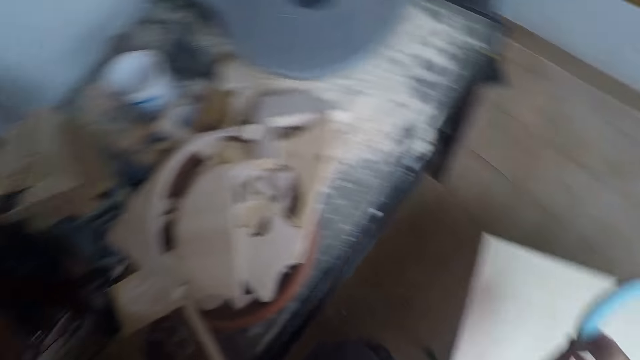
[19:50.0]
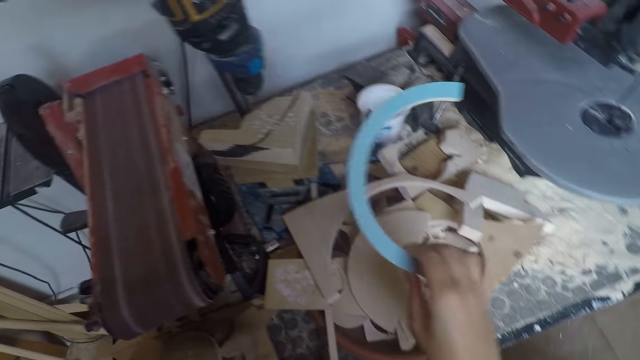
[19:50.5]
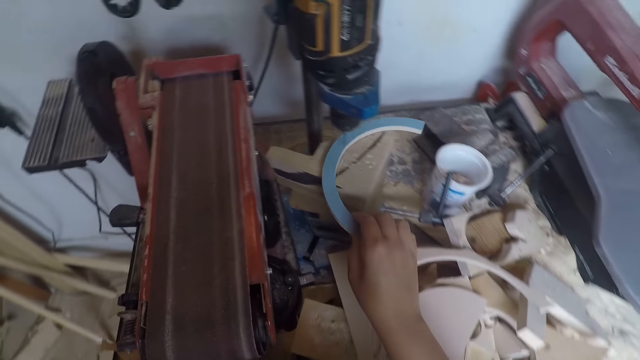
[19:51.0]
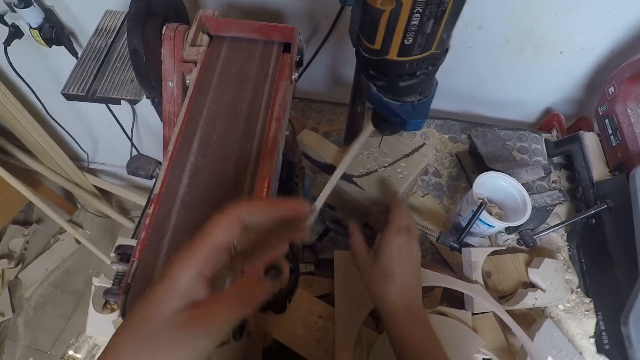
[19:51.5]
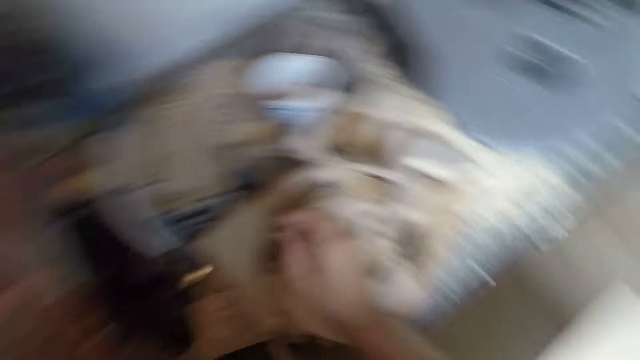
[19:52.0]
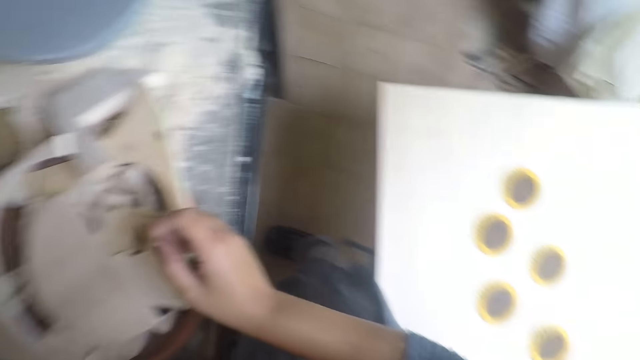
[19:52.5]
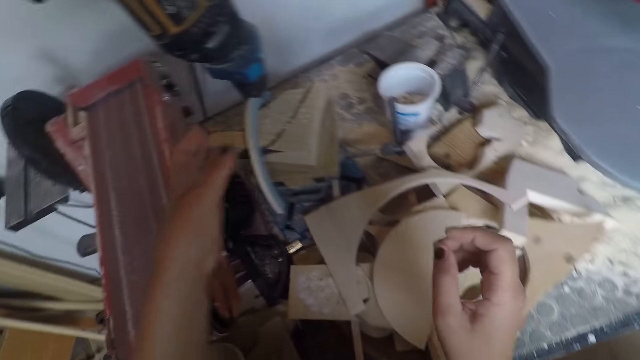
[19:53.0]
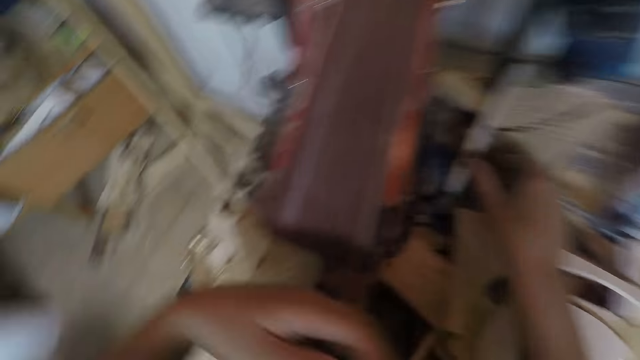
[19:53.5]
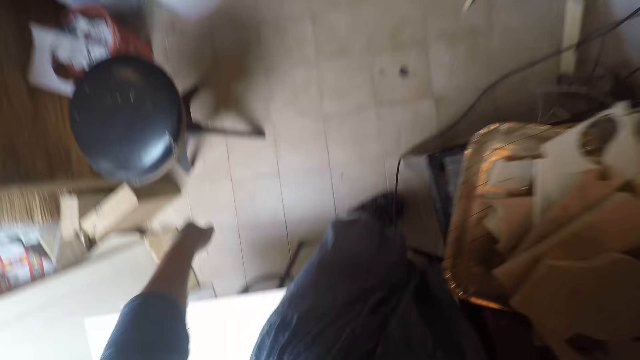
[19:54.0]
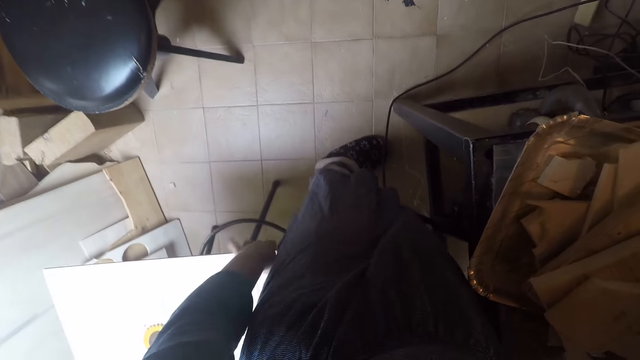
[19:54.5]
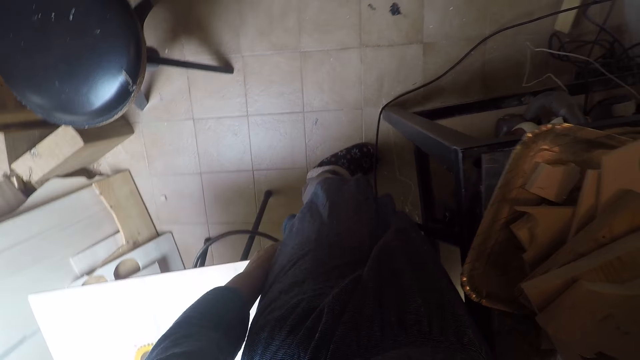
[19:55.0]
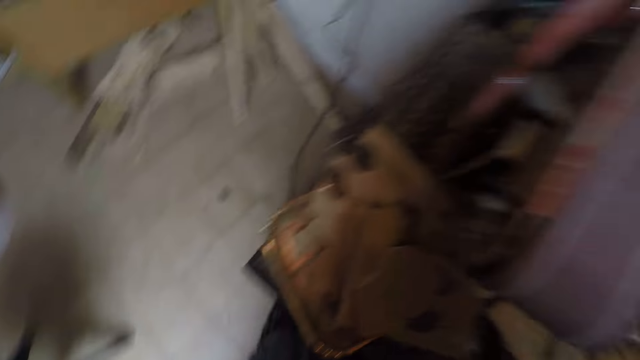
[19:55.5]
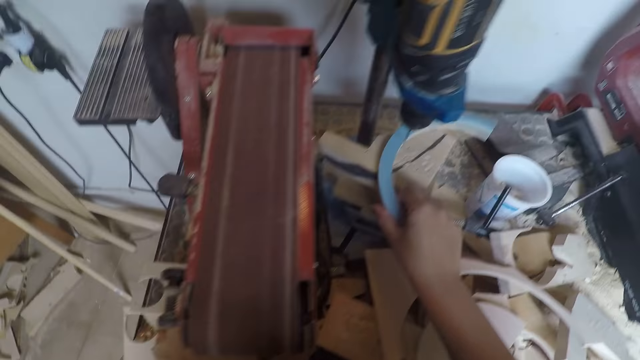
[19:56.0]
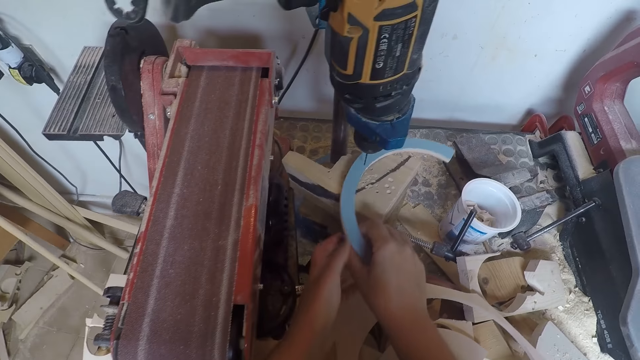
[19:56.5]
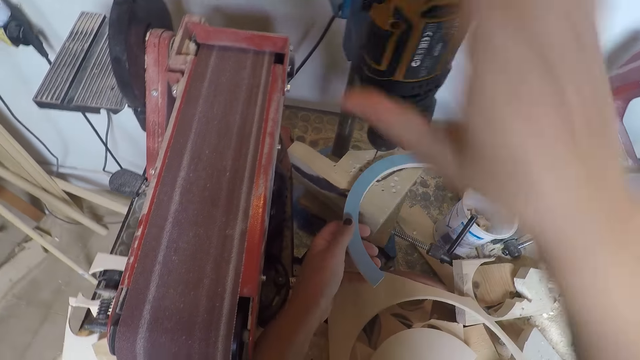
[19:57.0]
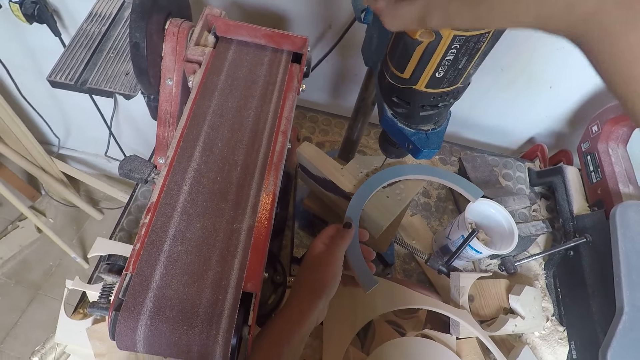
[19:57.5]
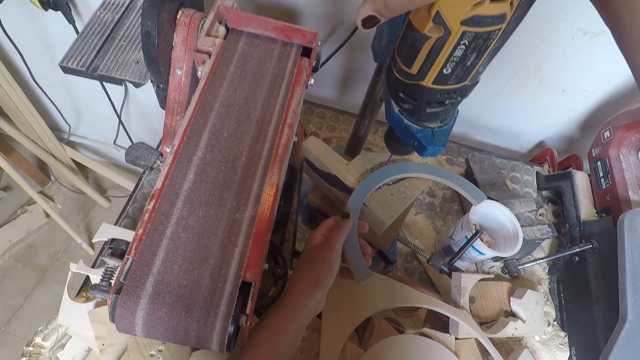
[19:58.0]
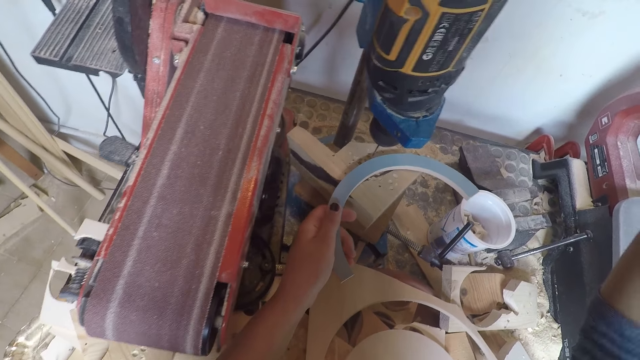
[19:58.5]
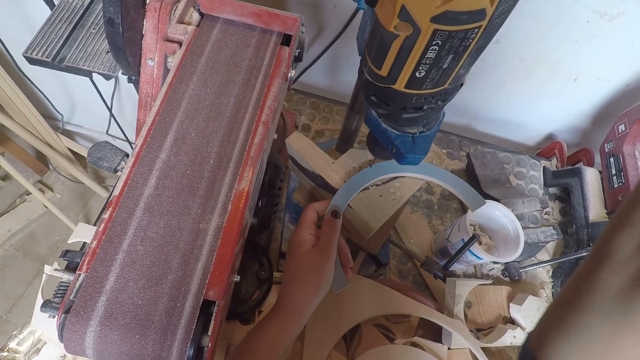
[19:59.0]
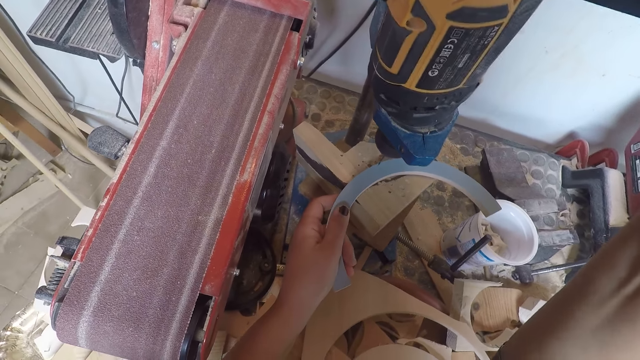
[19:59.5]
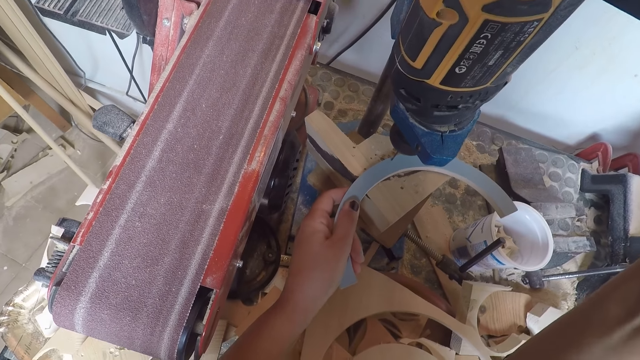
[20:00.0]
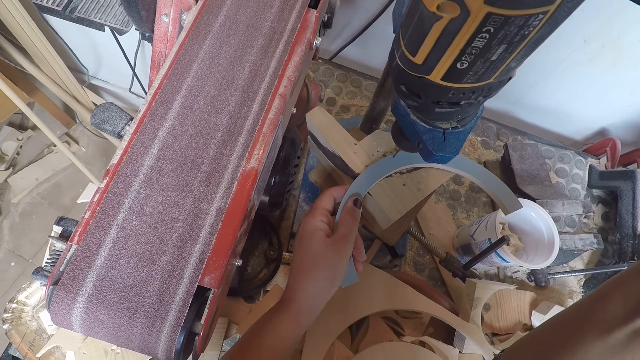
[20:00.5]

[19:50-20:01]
The camera wearer picks up the table coaster with her right hand. She drops the table coaster in her right hand against the driller. She adjusts her seat with her left hand. She looks around the room. She holds the table coaster arc with her left hand. She turns on the driller.

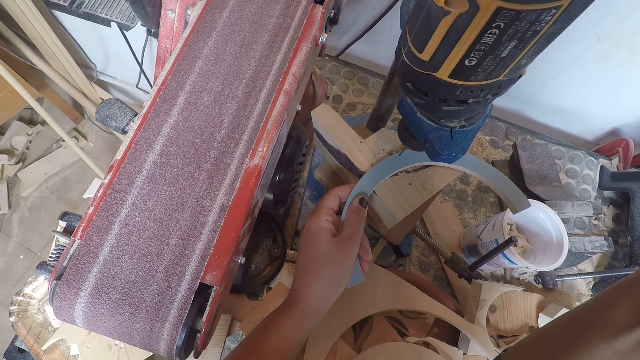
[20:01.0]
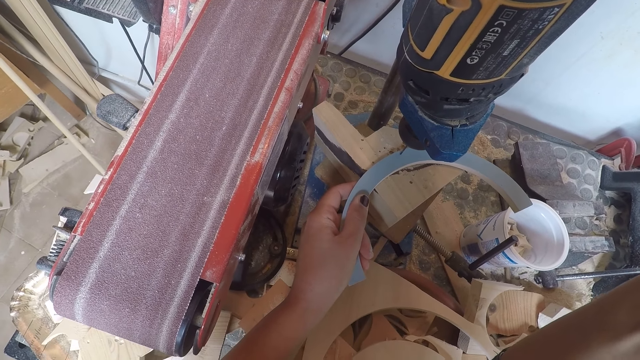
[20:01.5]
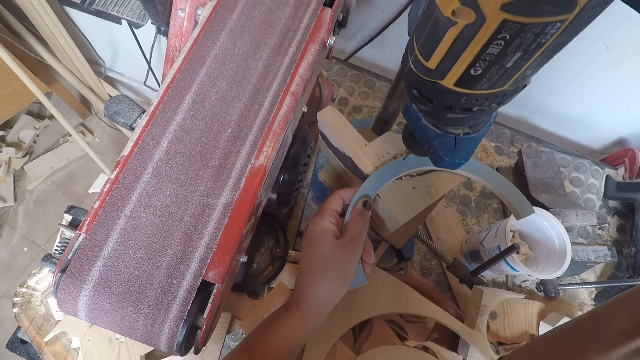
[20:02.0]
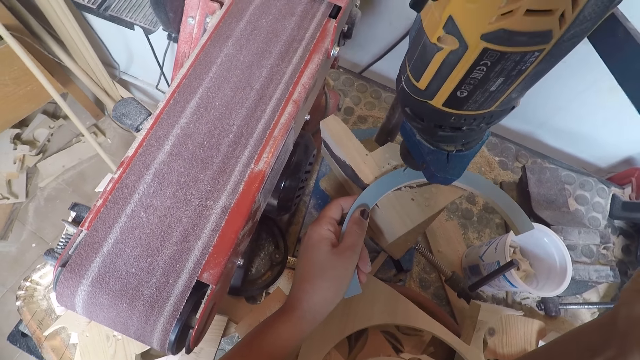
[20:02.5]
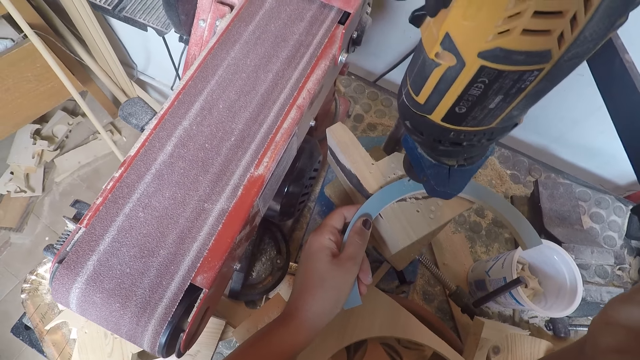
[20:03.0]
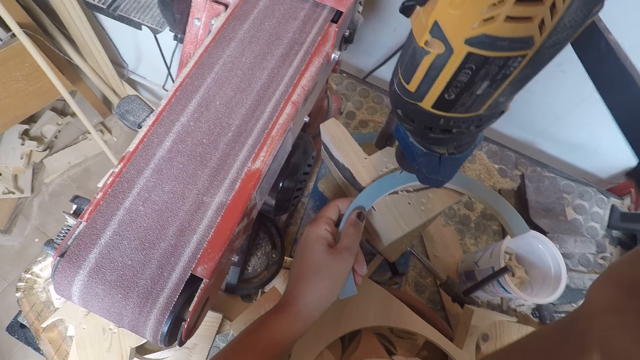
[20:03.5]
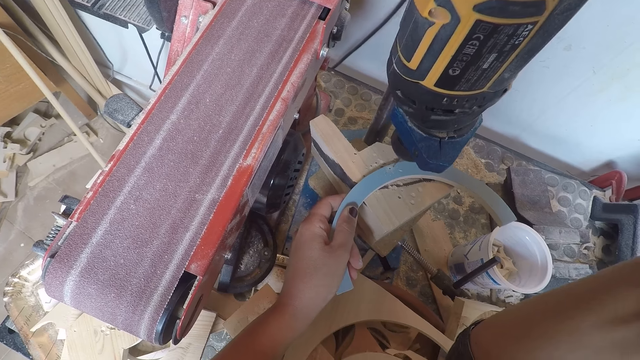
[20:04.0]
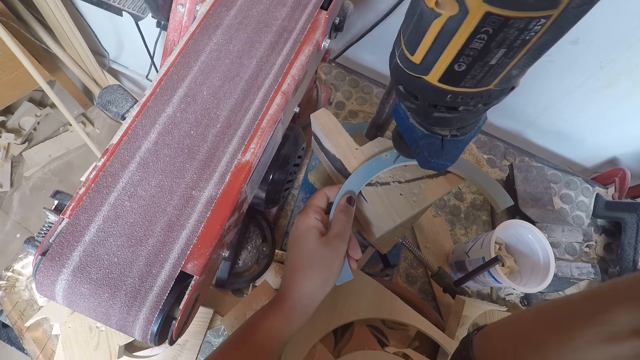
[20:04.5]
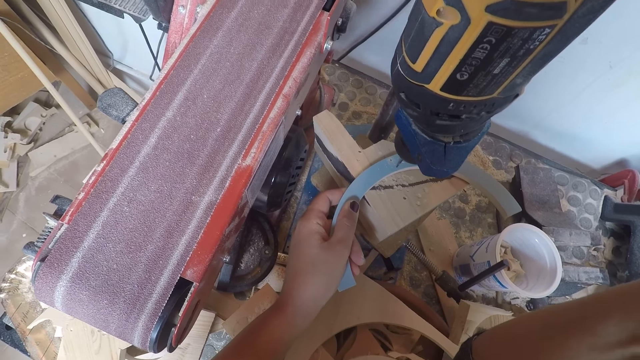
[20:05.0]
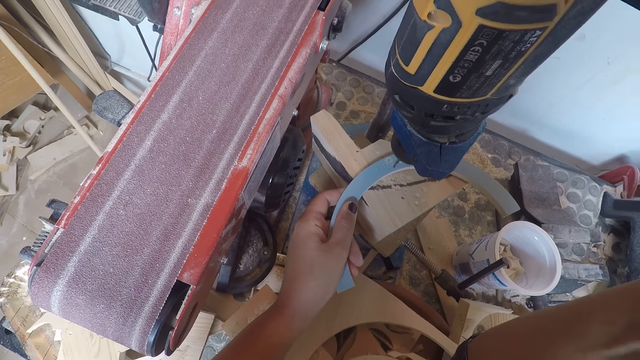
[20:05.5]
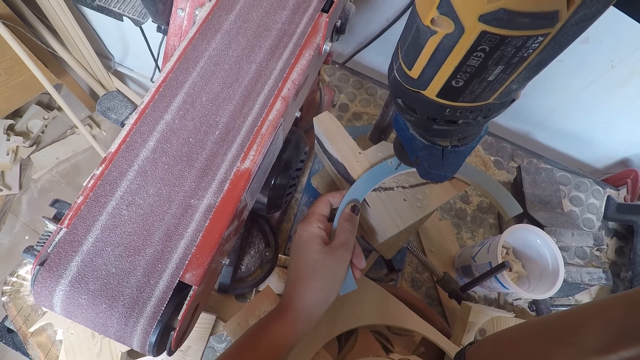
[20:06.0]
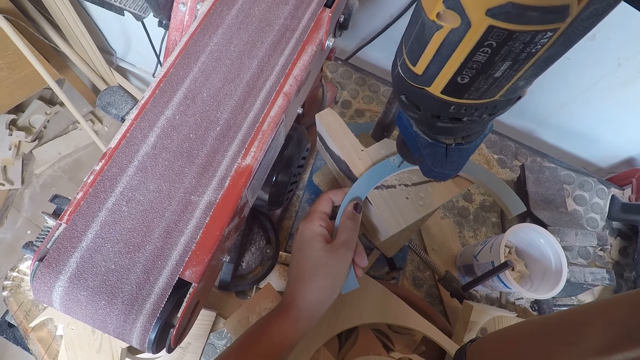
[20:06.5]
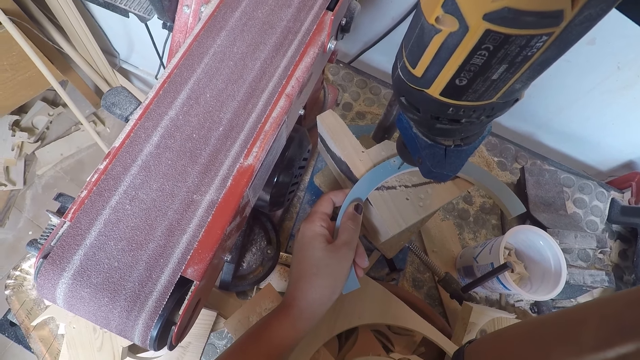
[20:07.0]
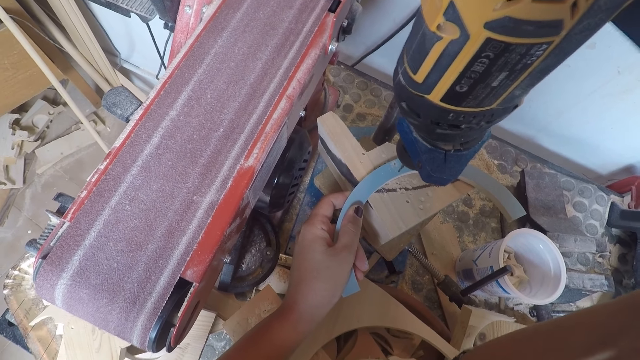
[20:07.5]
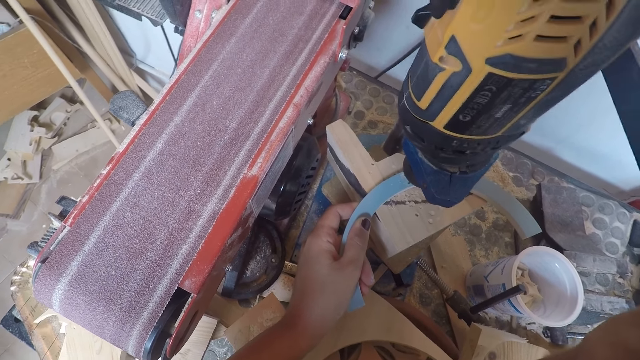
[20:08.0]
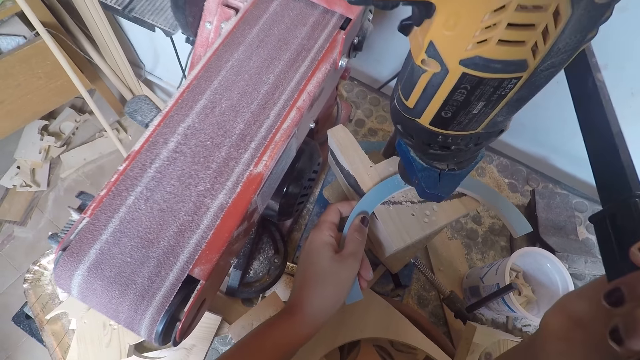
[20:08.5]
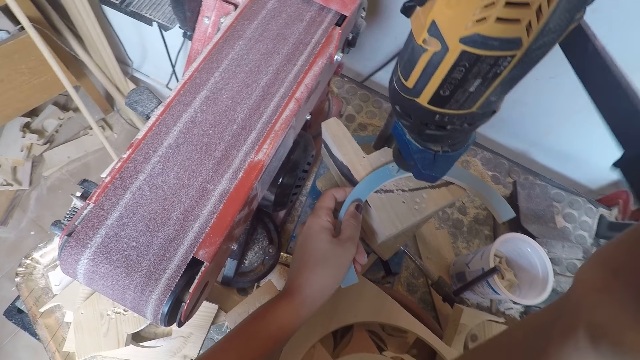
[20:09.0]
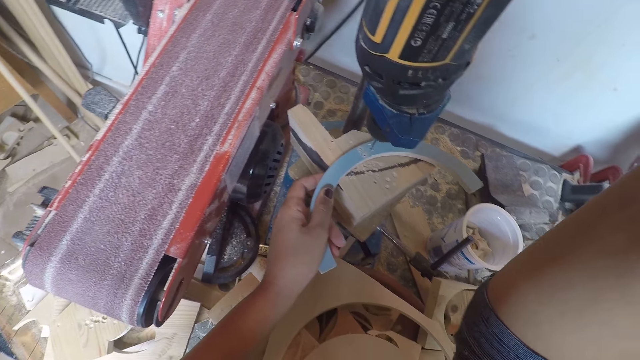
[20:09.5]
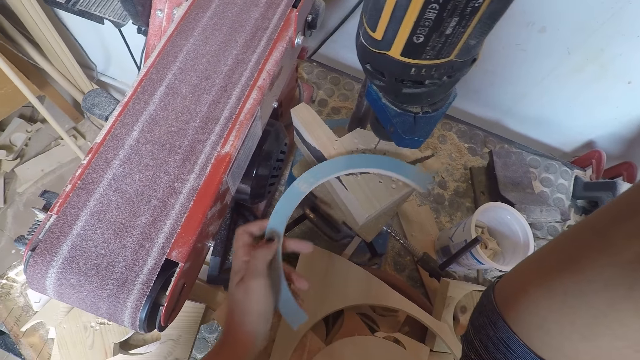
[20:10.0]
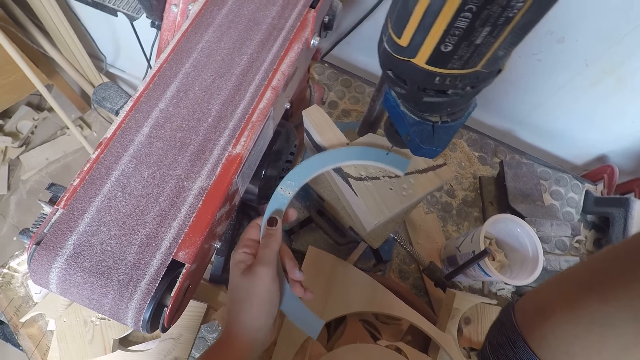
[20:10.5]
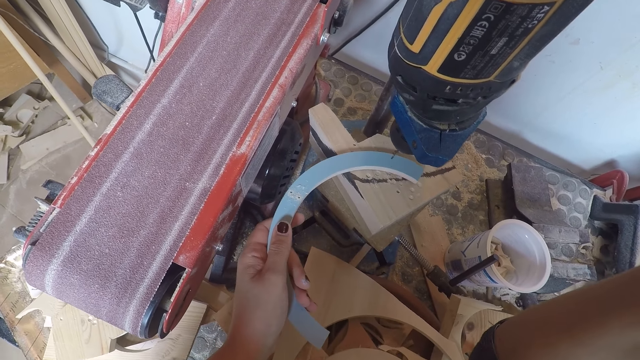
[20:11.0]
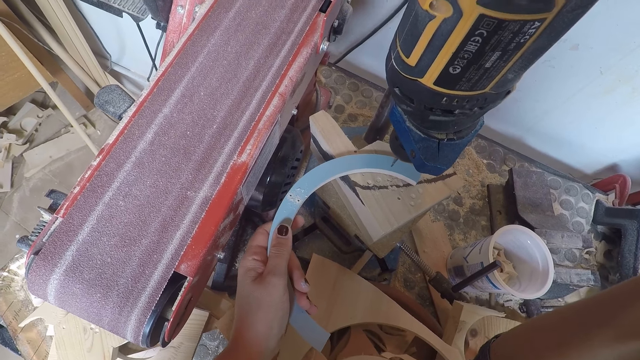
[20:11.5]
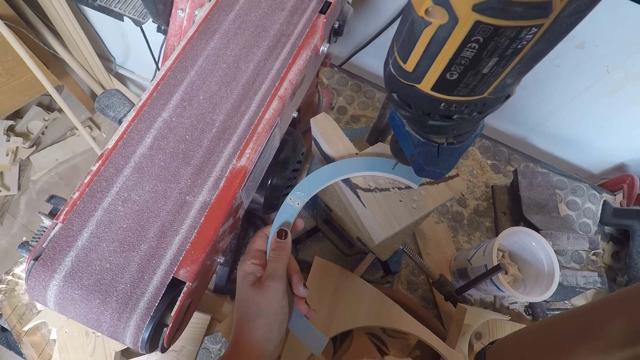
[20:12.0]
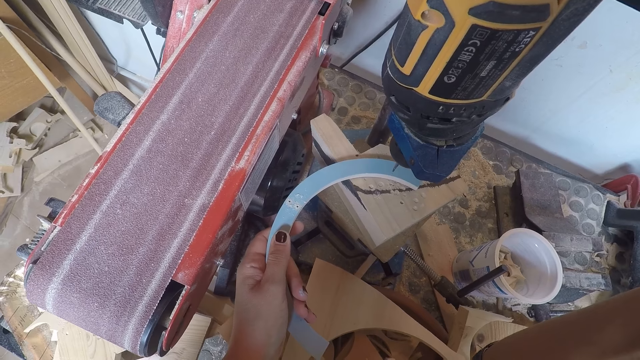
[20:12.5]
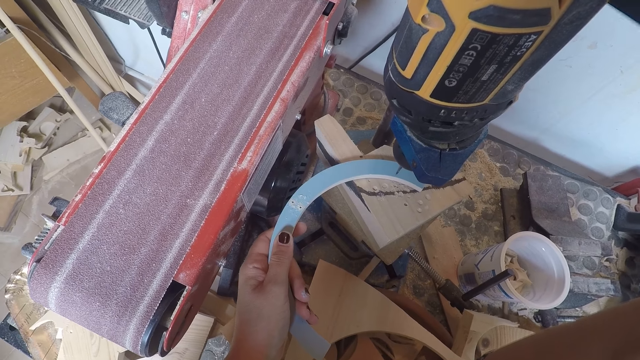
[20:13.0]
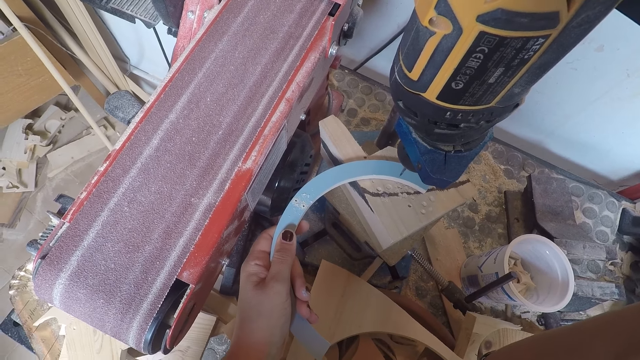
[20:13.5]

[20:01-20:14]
The camera wearer presses the bench drill lever with her right hand. She punches holes into the table coaster arc in her left hand.
